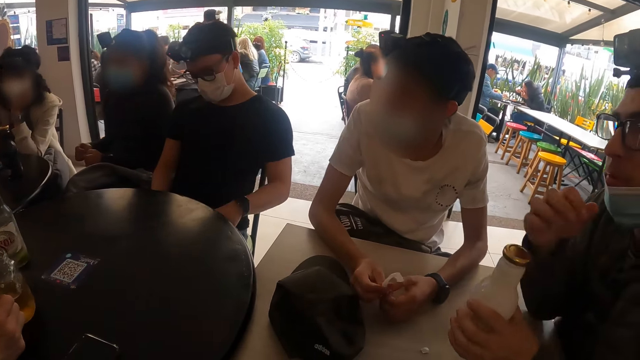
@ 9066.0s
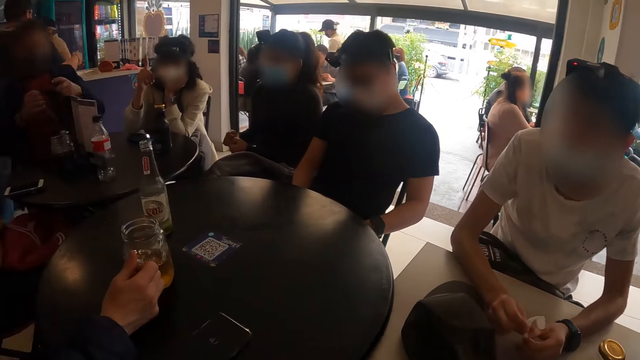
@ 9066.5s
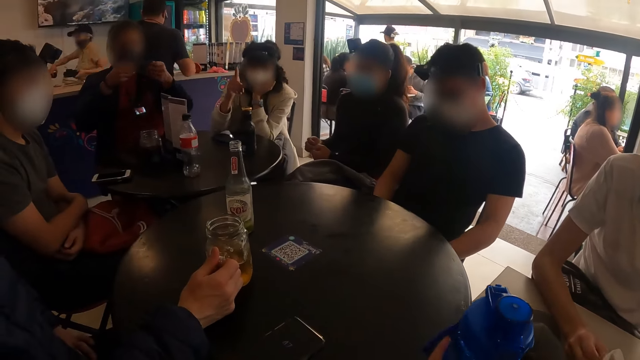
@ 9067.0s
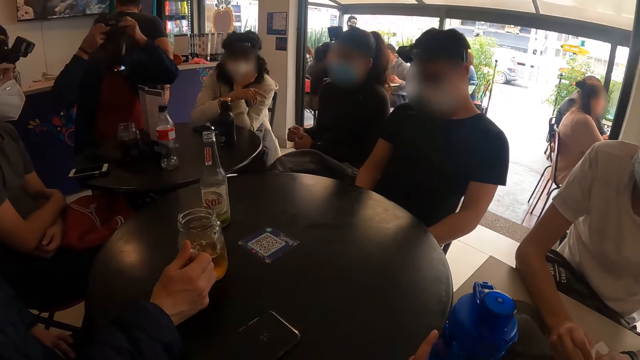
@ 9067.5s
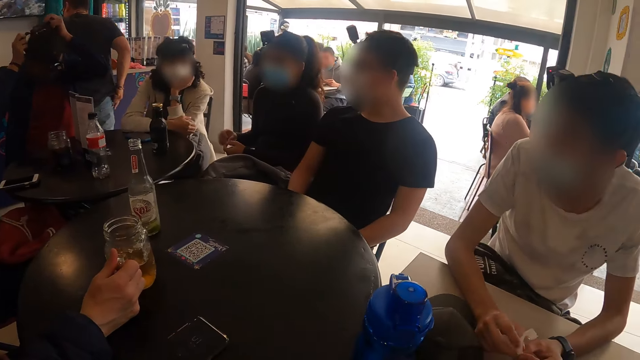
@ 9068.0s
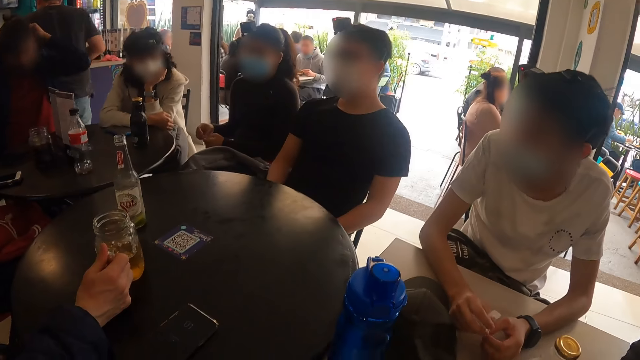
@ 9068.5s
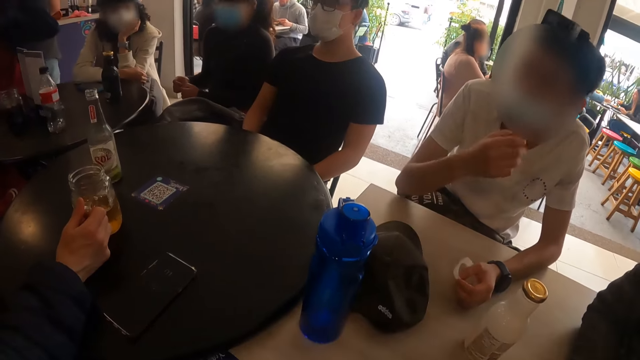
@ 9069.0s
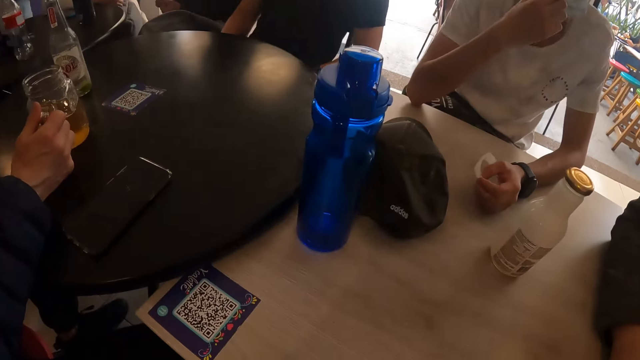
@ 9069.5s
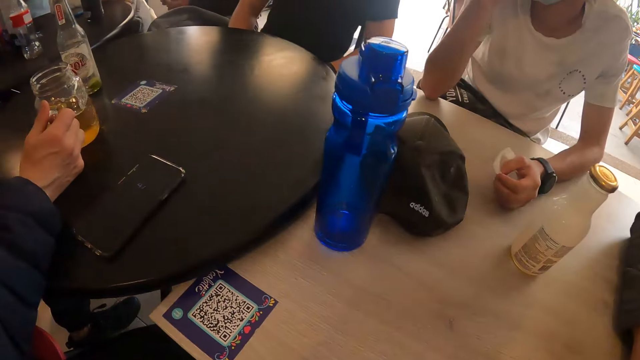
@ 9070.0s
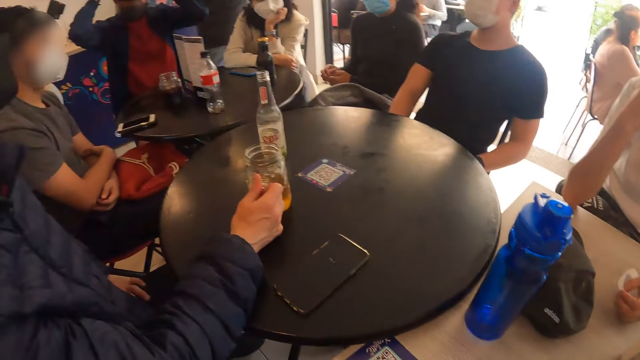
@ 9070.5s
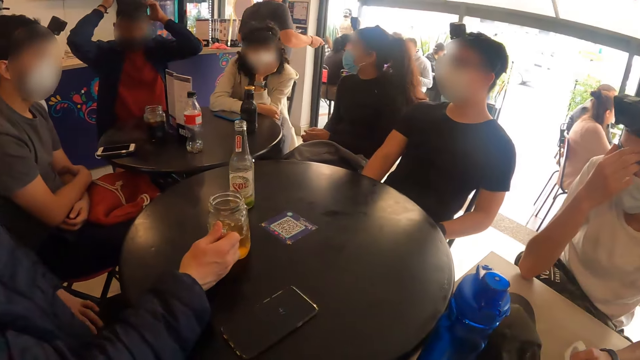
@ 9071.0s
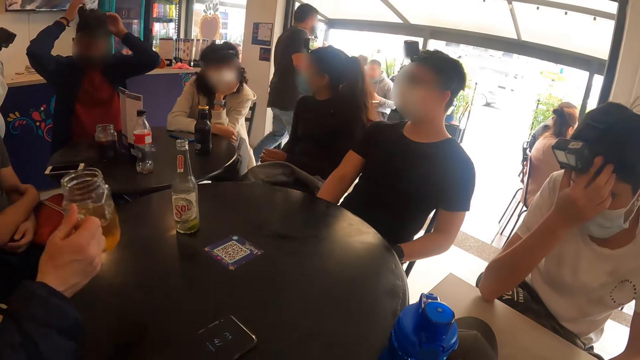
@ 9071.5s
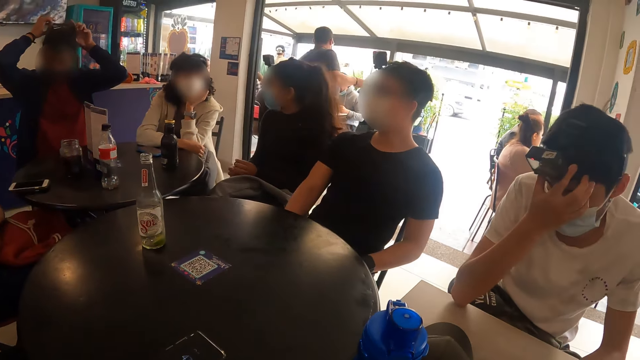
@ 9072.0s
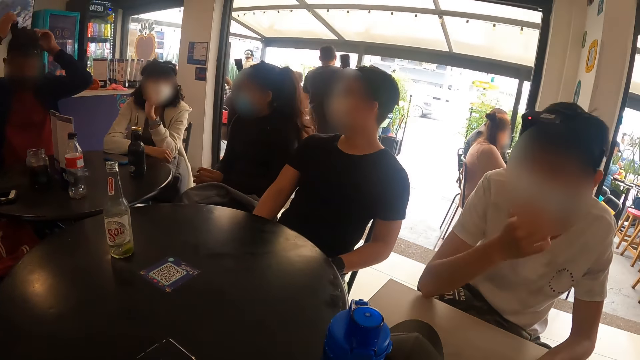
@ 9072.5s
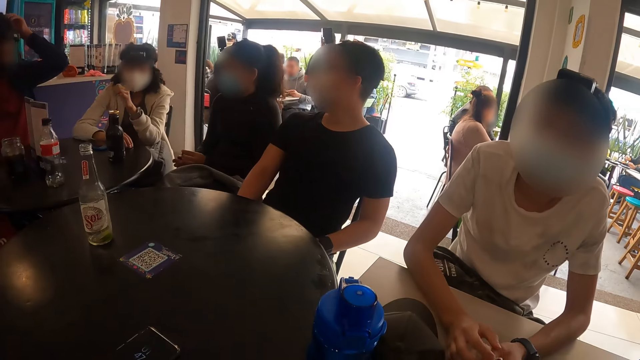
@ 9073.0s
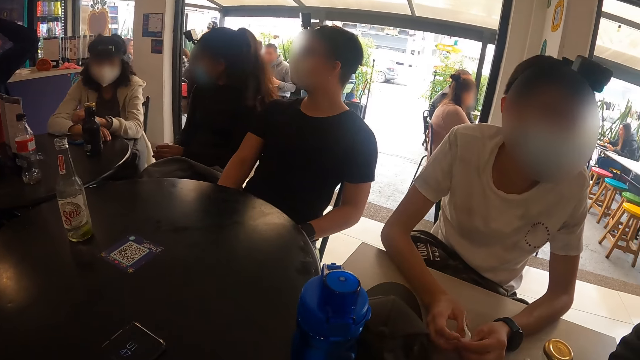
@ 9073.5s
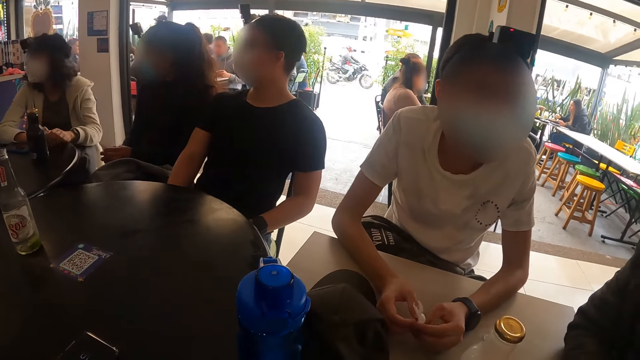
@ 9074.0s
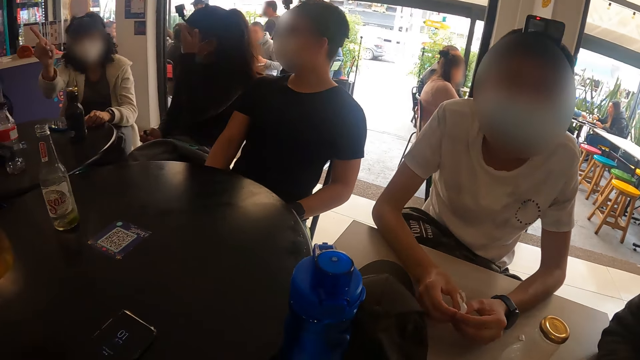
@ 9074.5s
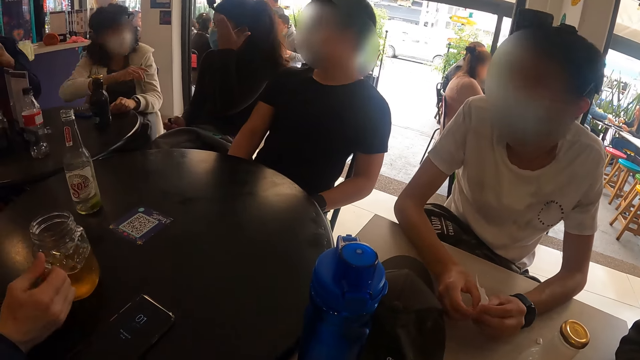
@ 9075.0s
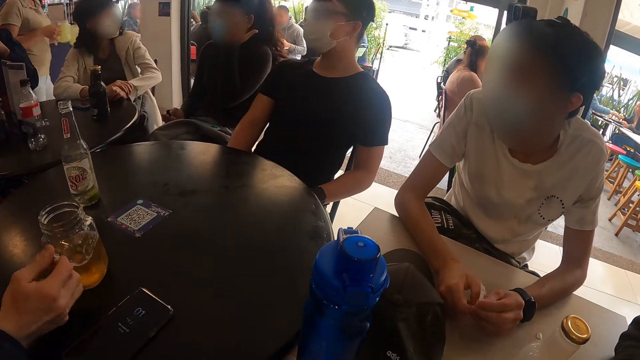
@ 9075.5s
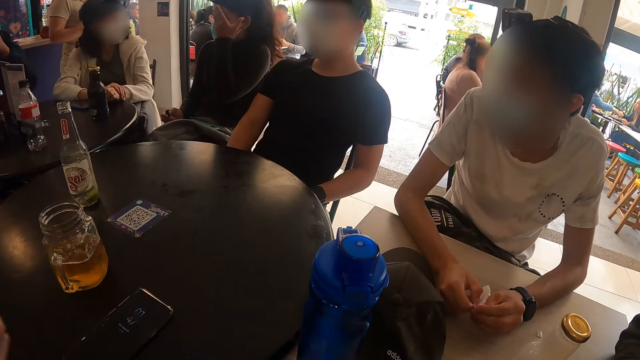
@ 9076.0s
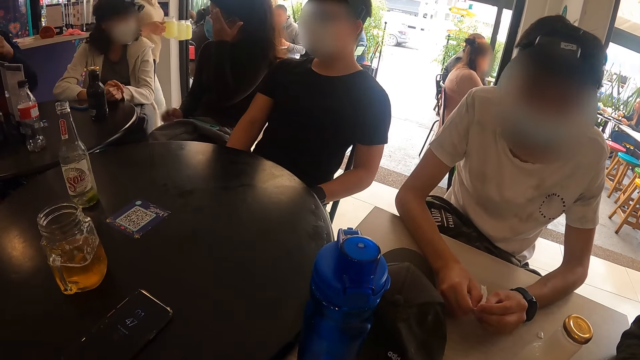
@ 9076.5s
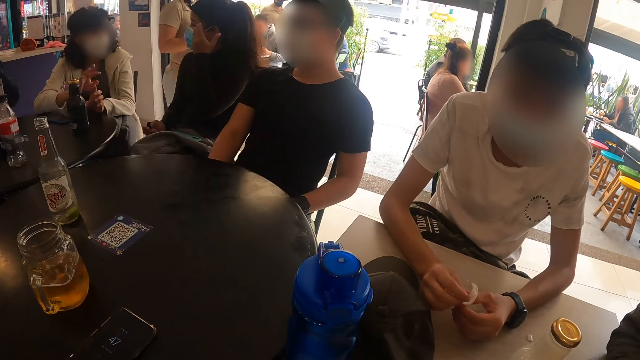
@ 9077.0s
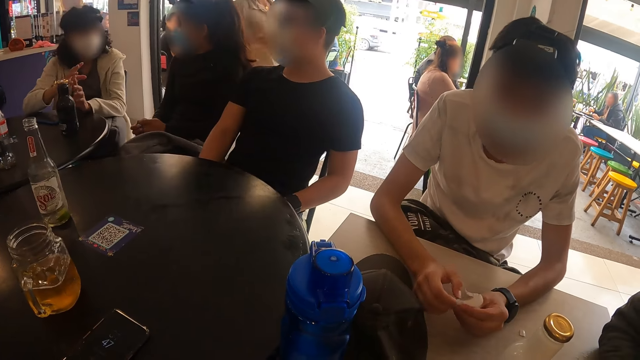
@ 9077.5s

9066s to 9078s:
The camera wearer drops the water bottle on the table with his right hand. A man drinks from the glass mug of drink in his right hand on the table. The man places the glass mug in his right hand on the table.

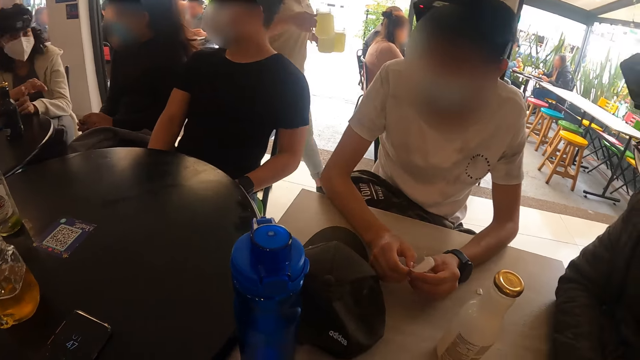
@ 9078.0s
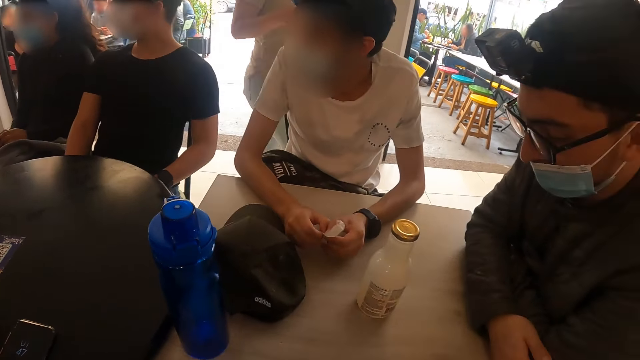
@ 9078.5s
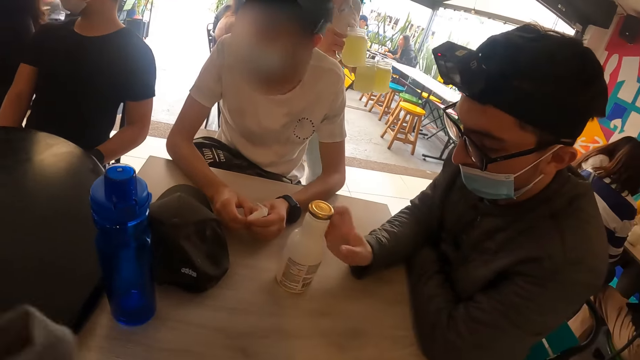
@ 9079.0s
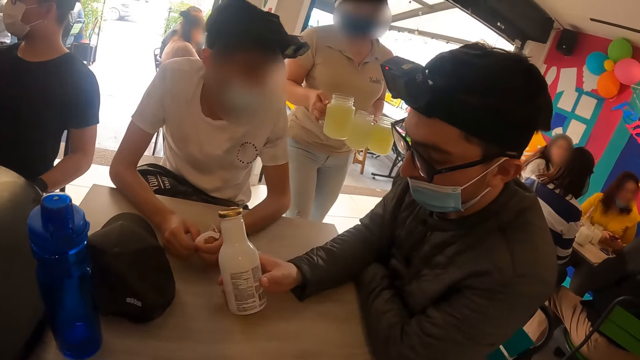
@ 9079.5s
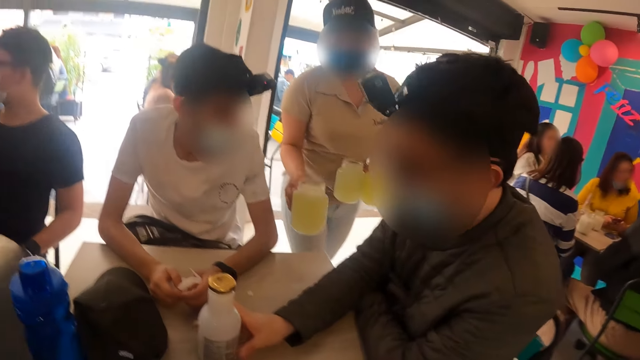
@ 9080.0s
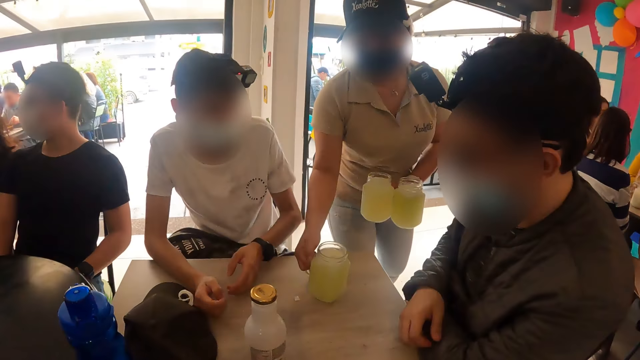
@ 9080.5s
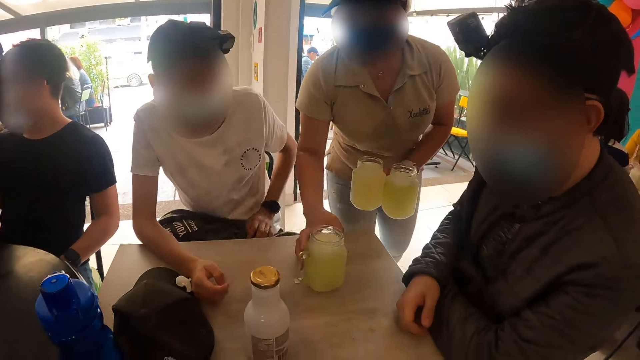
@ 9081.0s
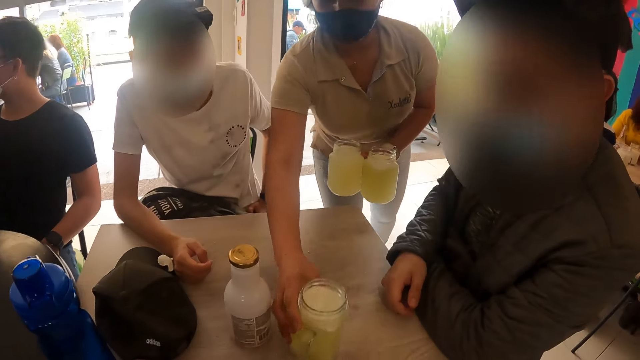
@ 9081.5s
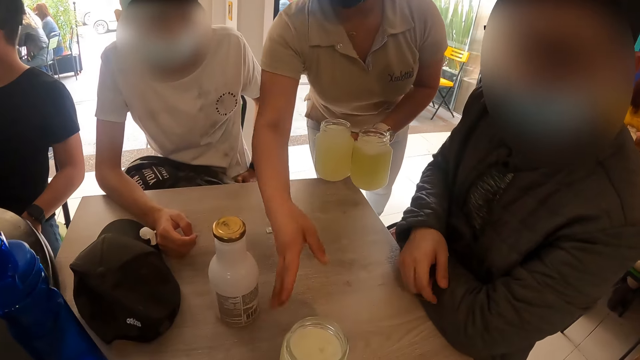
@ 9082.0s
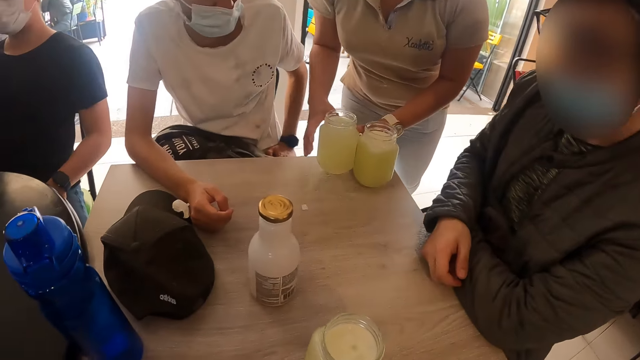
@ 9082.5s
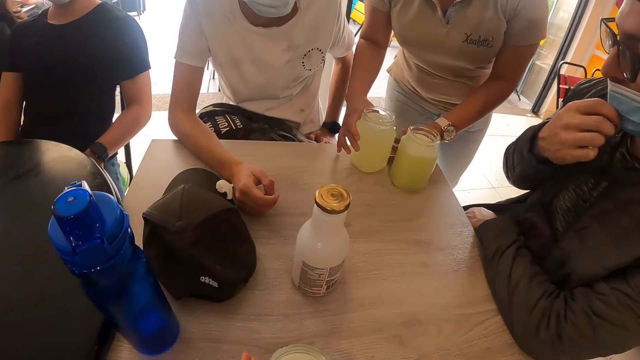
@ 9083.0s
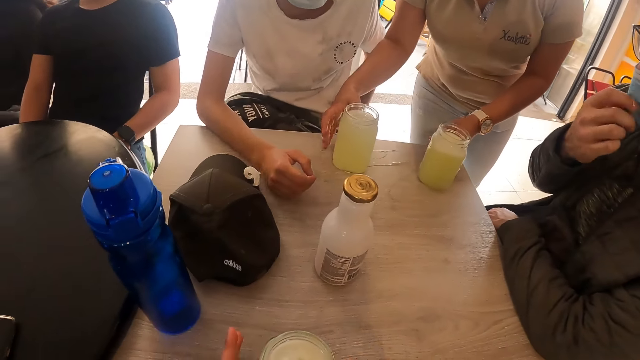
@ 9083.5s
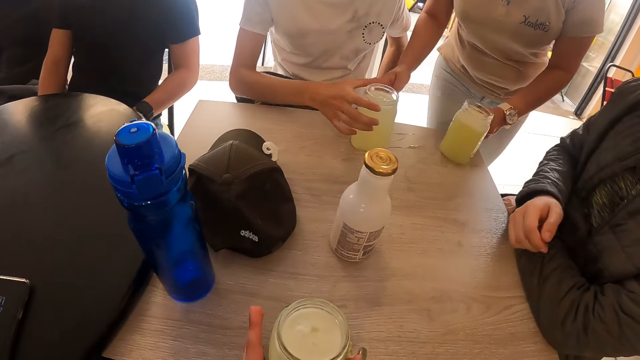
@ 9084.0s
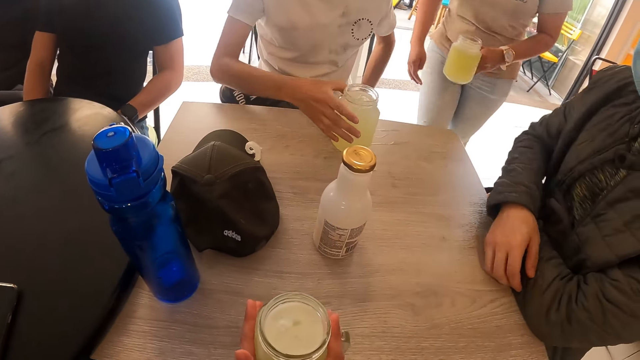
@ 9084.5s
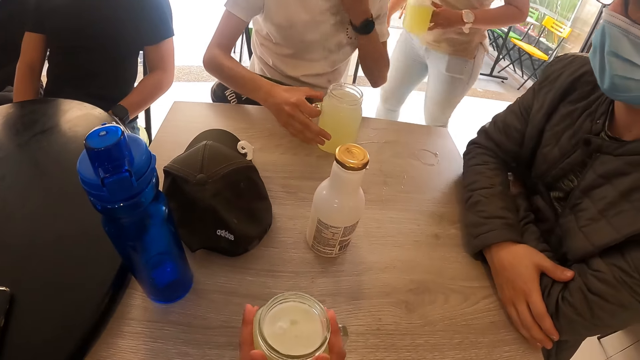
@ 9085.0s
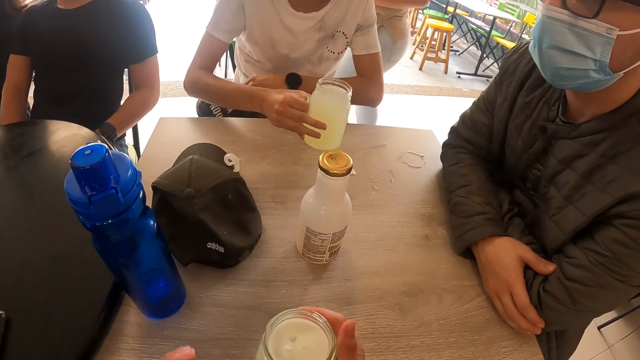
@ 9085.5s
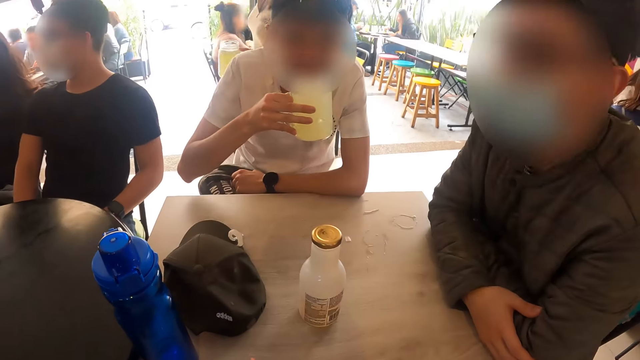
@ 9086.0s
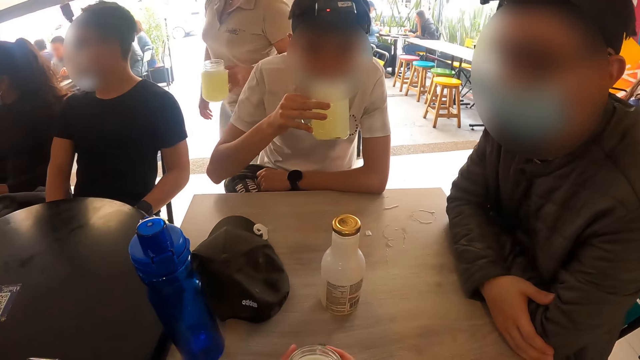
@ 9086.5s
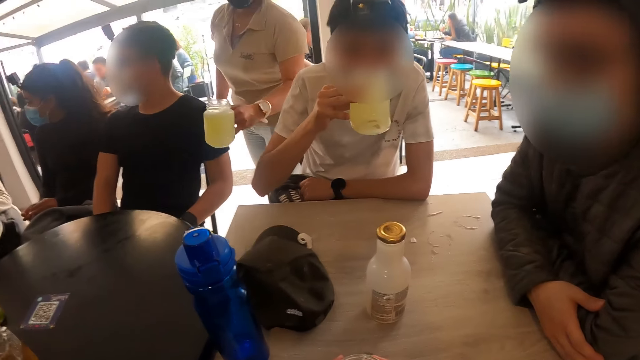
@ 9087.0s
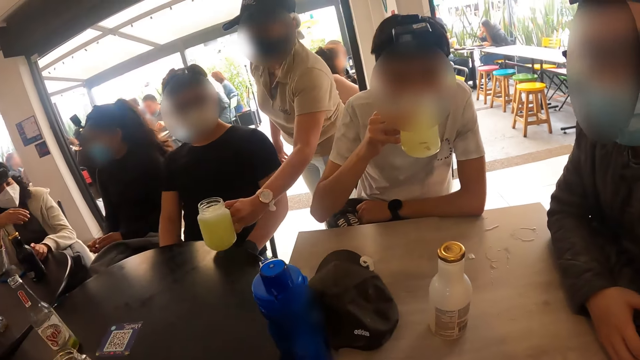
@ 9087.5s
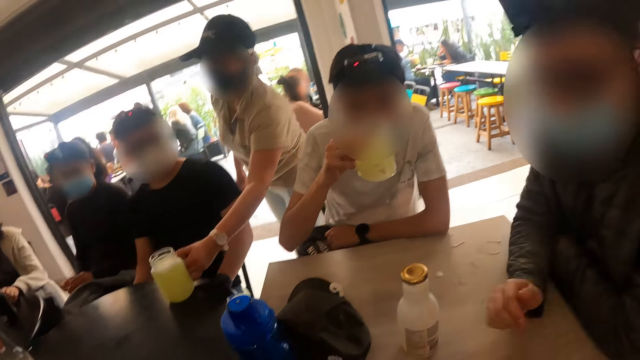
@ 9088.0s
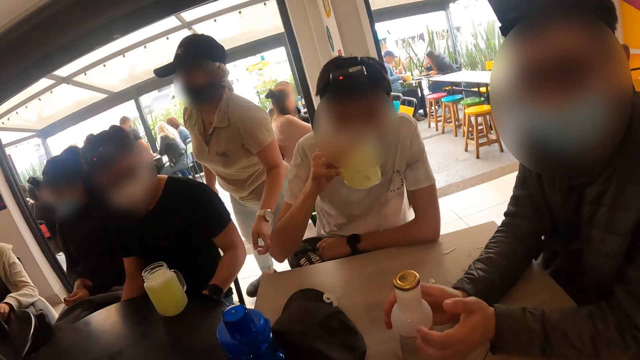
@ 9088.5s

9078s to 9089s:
A man moves a bottle. A waitress places glass mugs of drinks on the table with her hands. The waitress pushes a glass mug of drink on the table with her right hand. Another man holds a glass mug of drink with his right hand and takes a drink. The other man drinks from the glass mug of drink in his right hand. The waitress drops a glass mug of drink on the table with her left hand.
